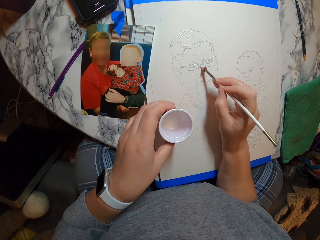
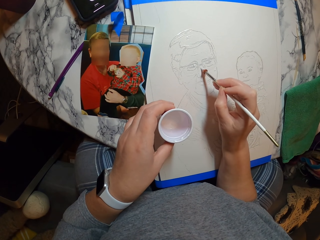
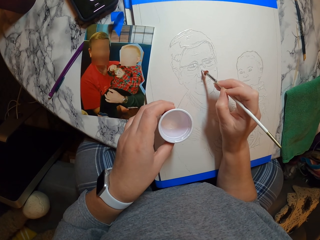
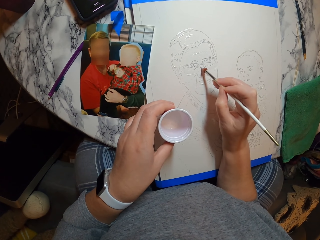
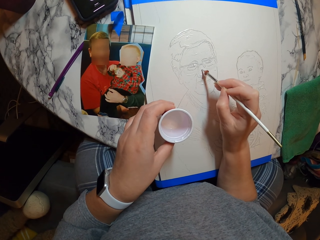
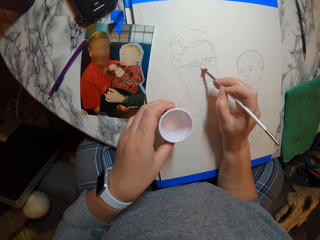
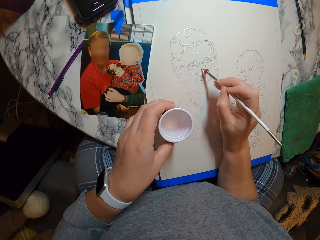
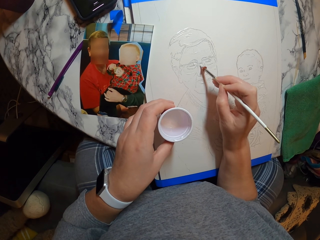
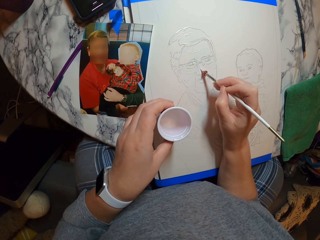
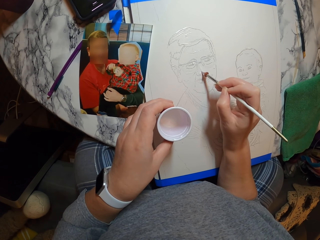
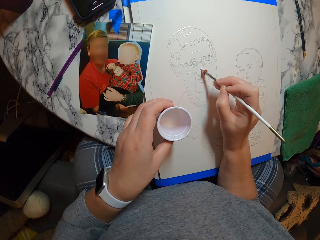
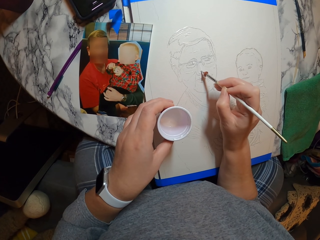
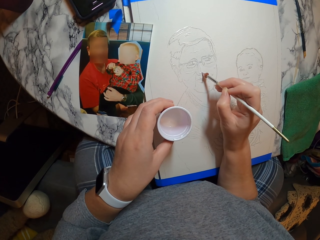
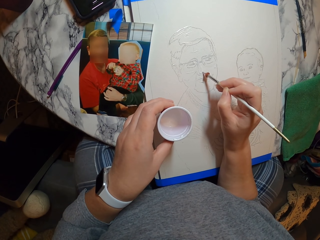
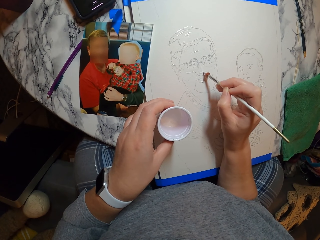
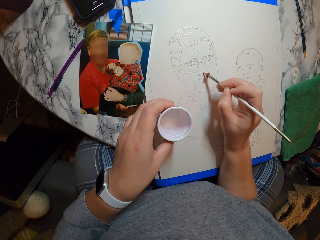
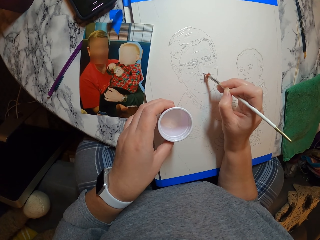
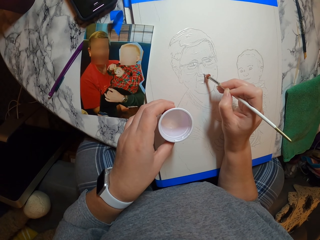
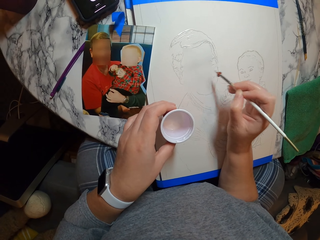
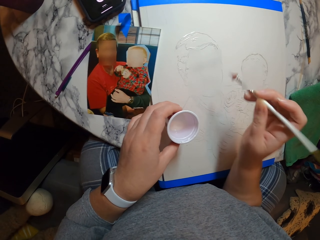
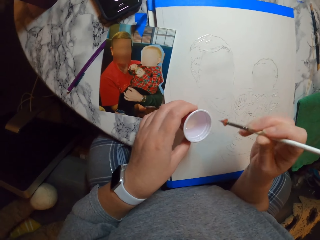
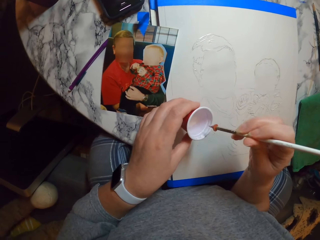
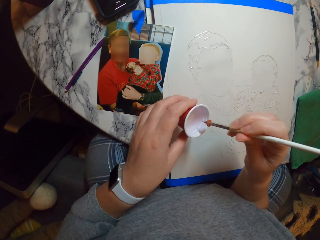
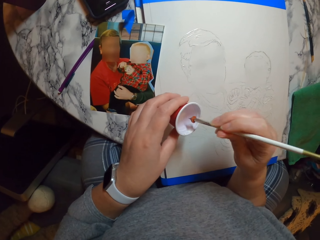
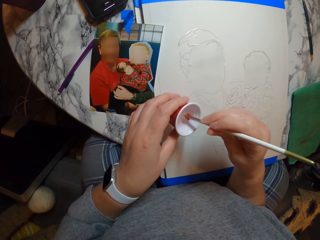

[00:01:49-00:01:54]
The camera wearer draws the image. They apply something on the portrait.

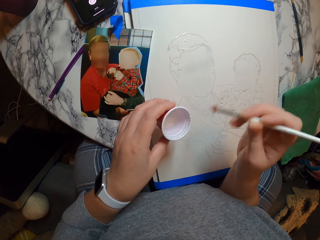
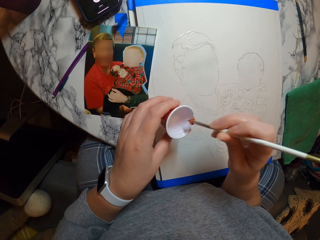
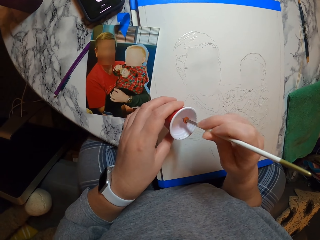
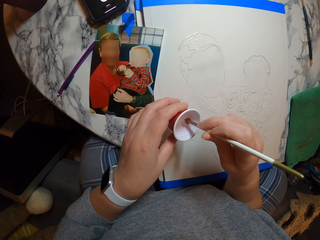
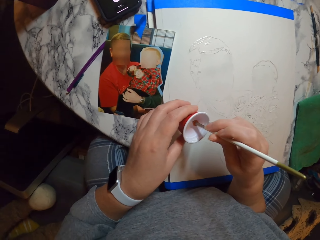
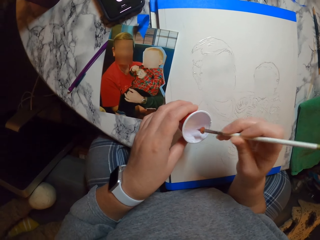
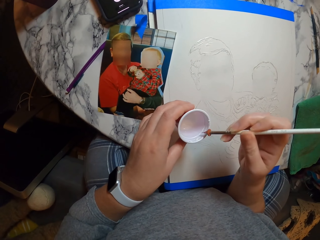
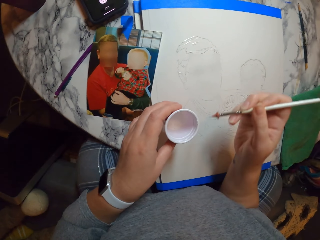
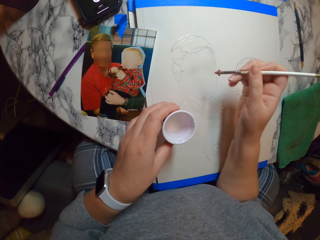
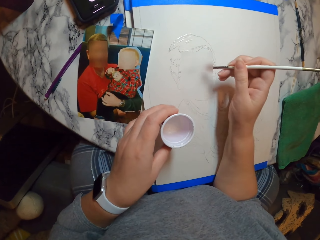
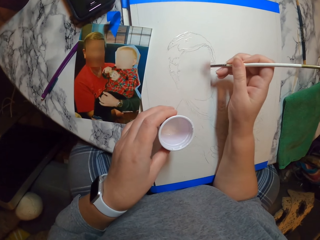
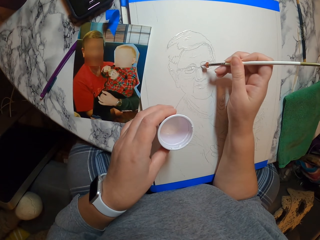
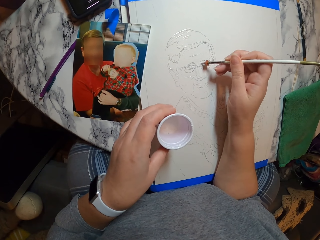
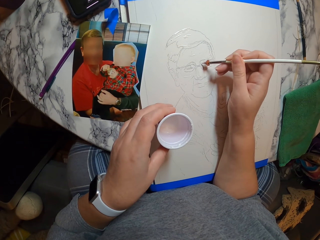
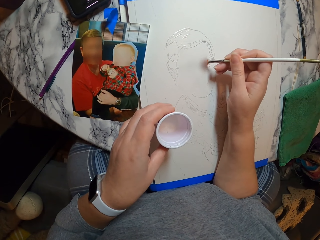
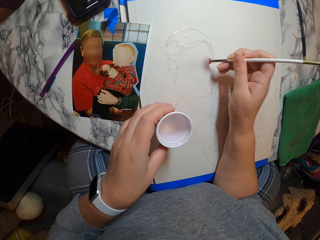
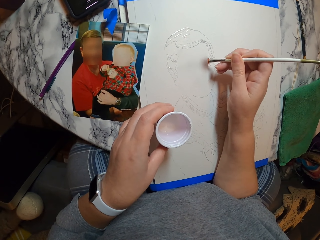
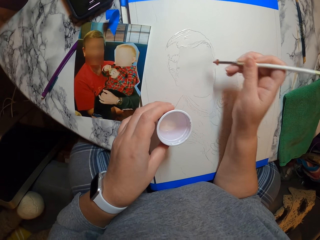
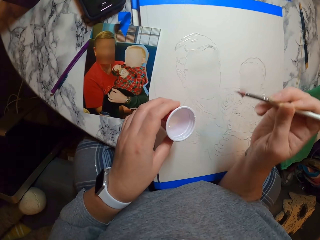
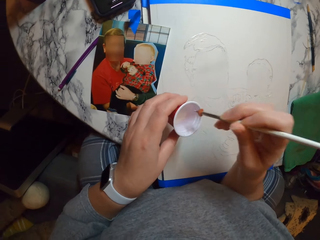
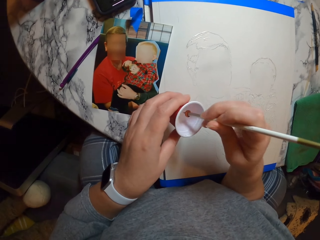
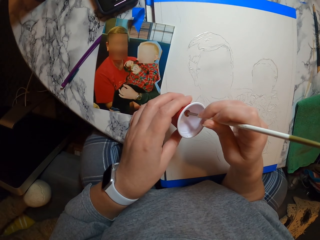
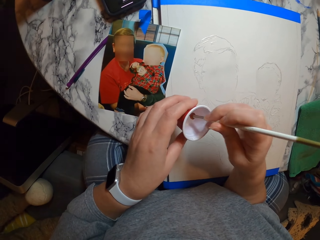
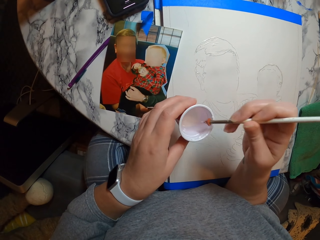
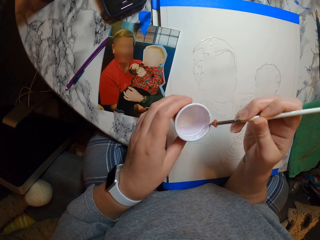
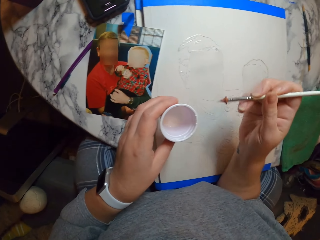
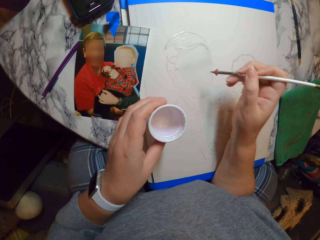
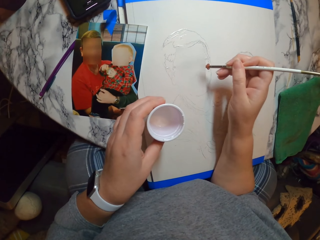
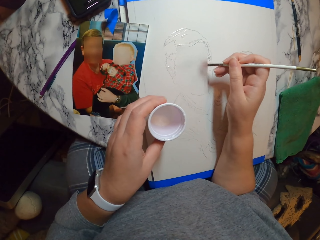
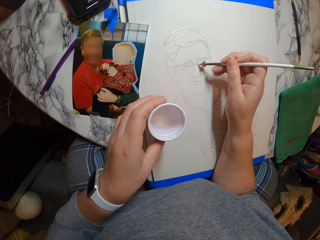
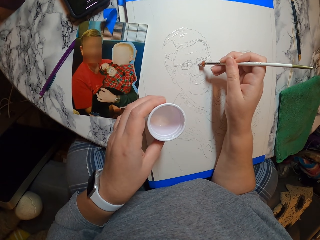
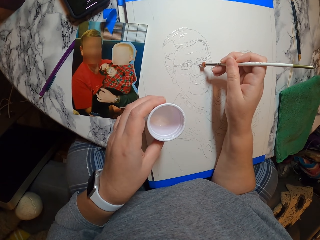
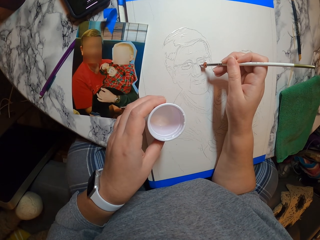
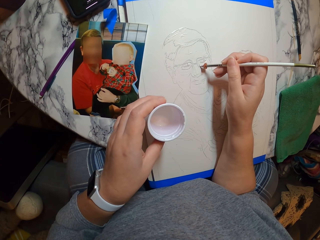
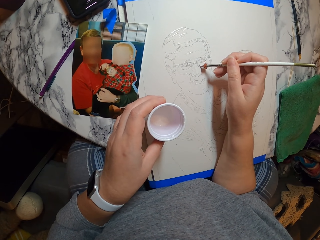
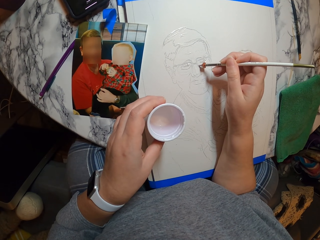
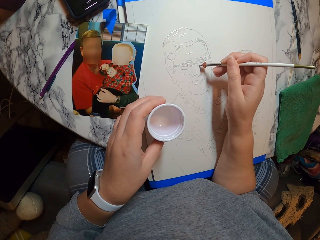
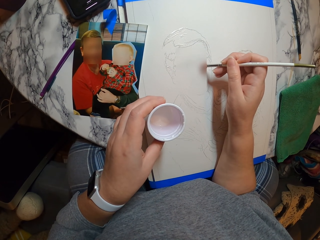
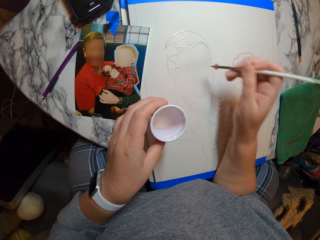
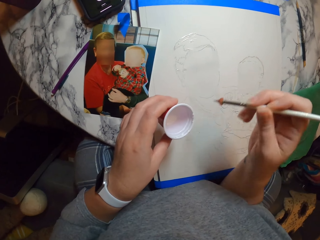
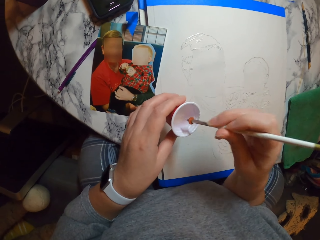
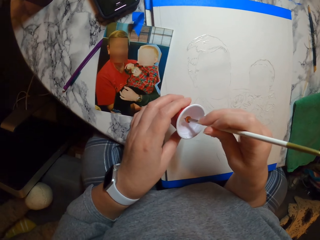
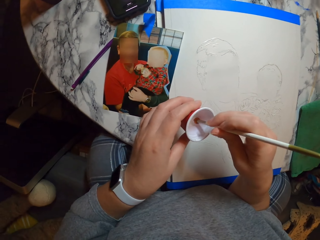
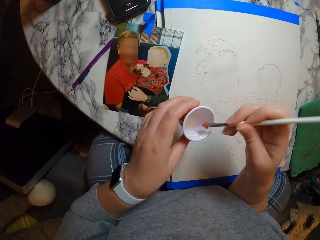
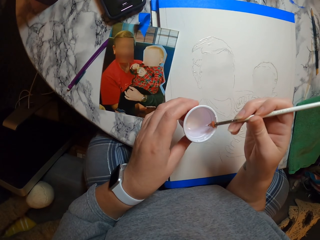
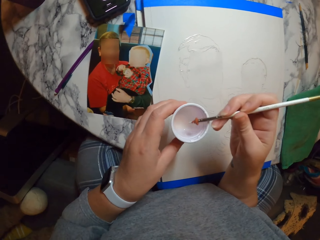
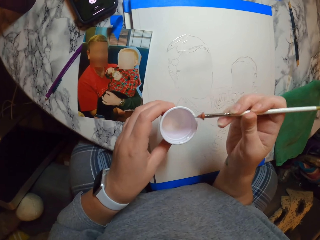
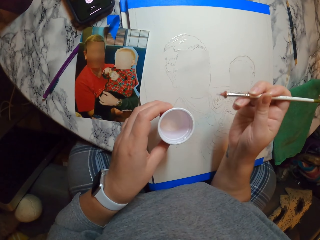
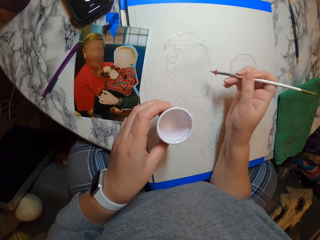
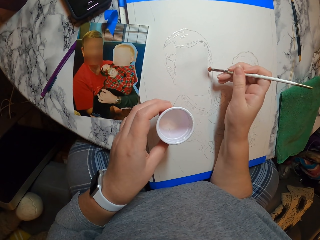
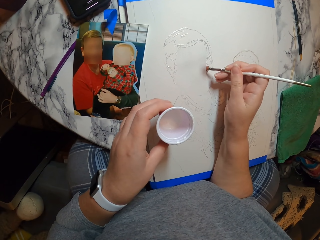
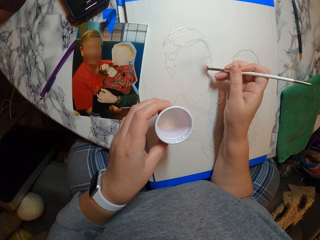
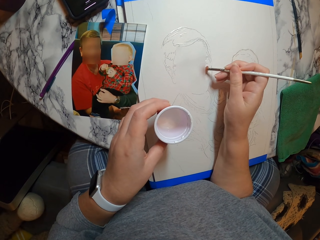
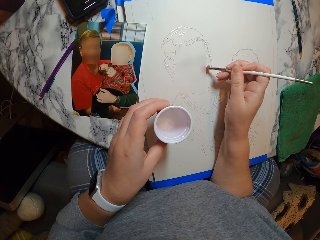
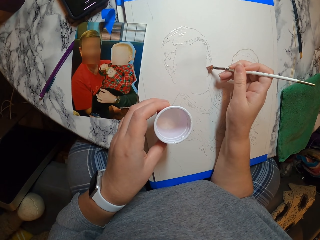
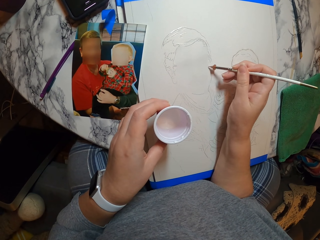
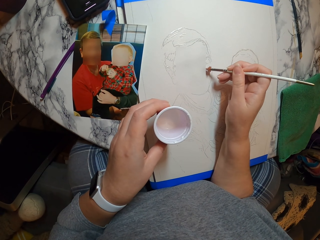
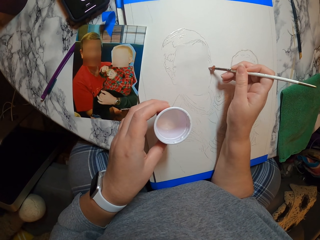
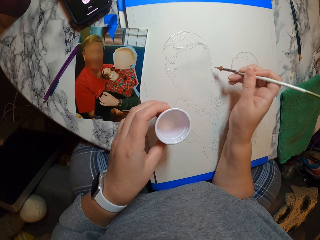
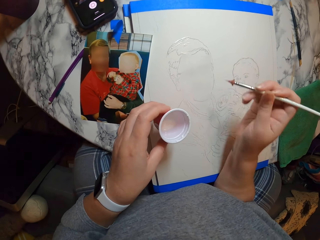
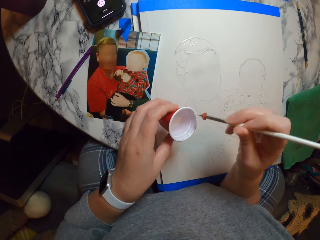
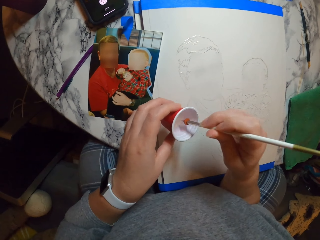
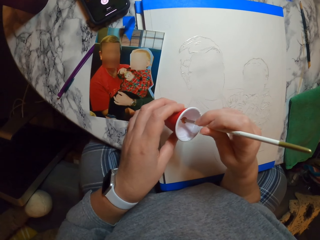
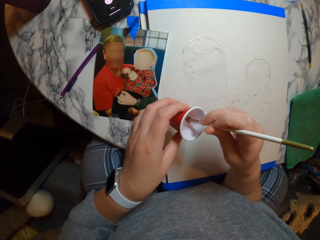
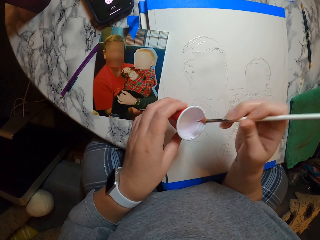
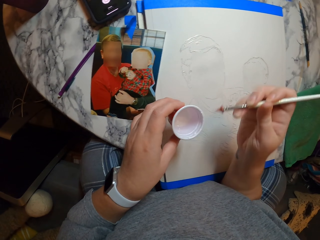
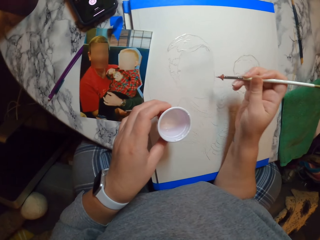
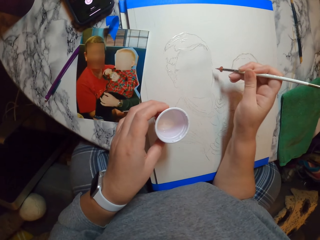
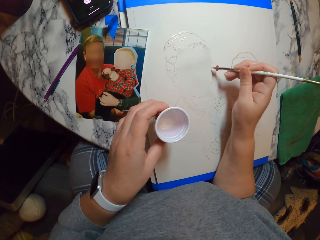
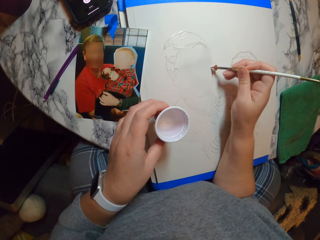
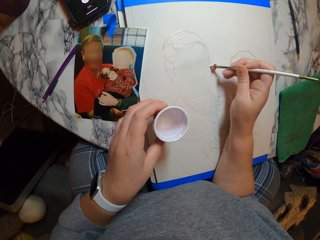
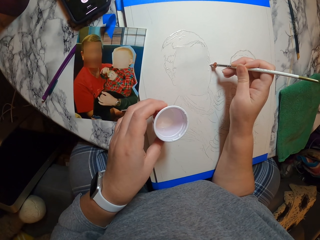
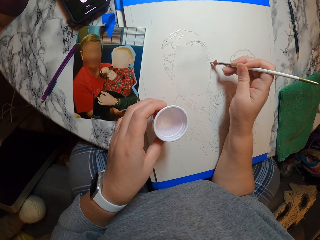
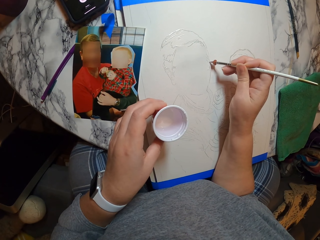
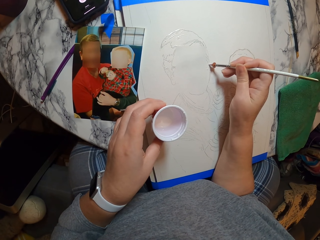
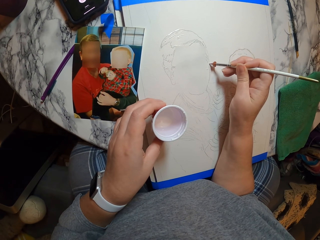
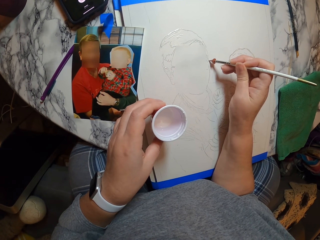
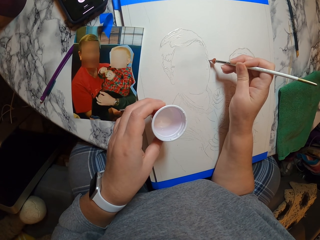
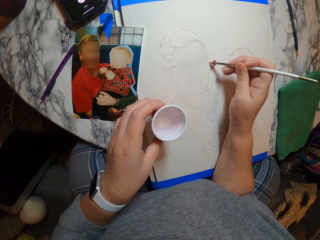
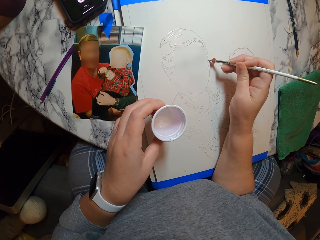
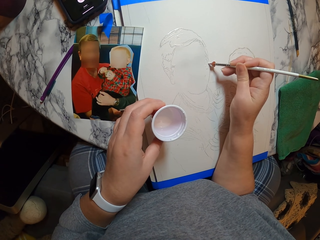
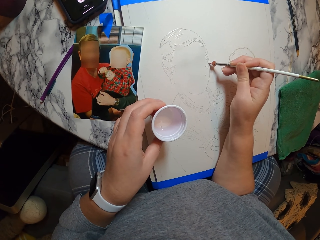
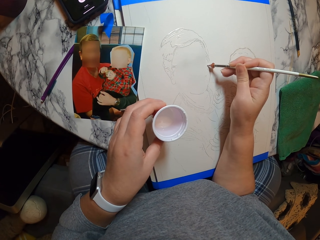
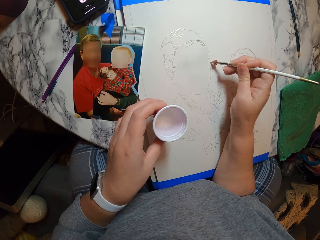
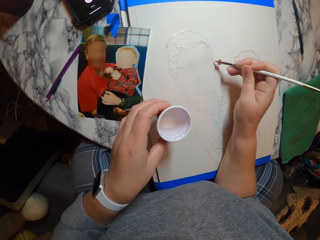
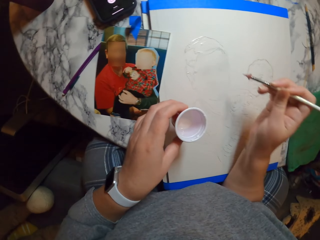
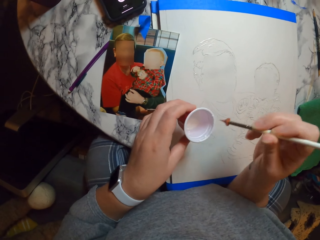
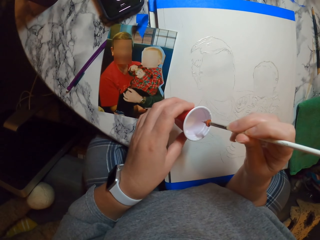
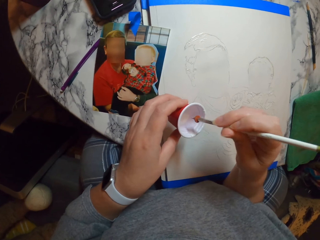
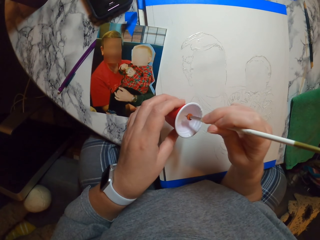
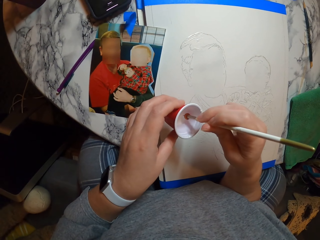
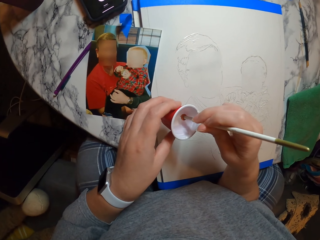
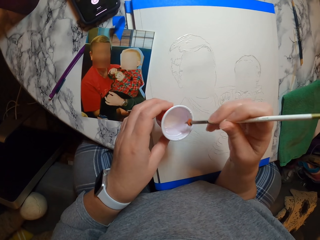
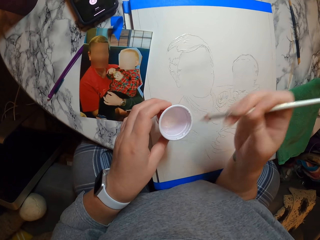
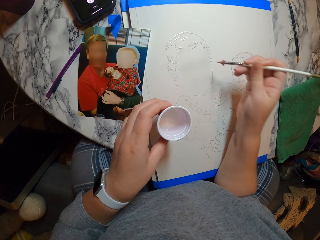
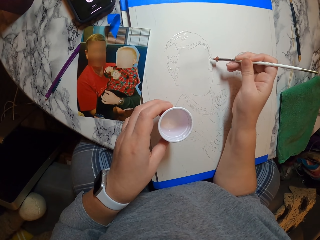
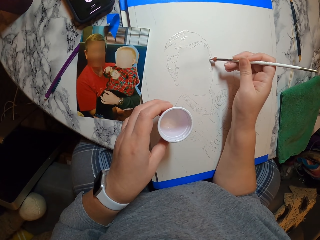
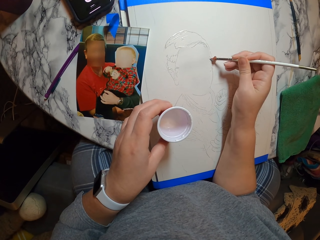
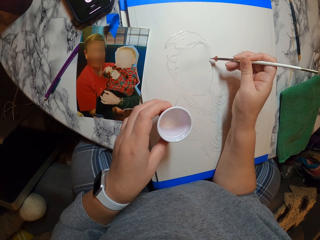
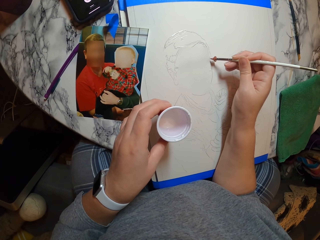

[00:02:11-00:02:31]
The camera wearer dips the painting pen in the paint. They pick something. They draw the image. They apply something on the portrait. They dip the painting pen in the paint. They draw the image. They pick something. They apply something on the portrait. They dip the painting pen in the paint. They pick something. They draw the image. They apply something on the portrait. They dip the painting pen in the paint. They draw the image. They pick something. They apply something on the portrait. They dip the painting pen in the paint. They pick something. They draw the image.
